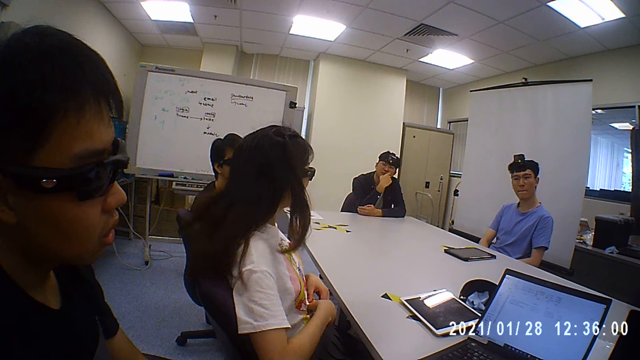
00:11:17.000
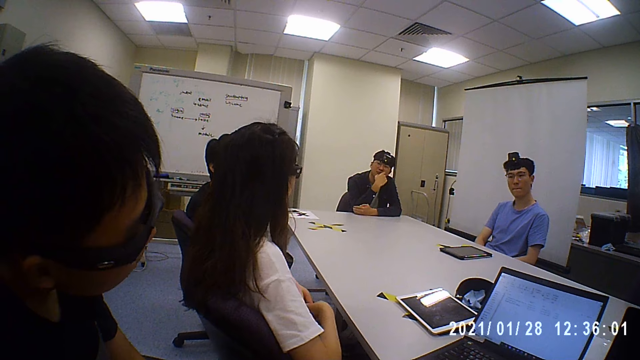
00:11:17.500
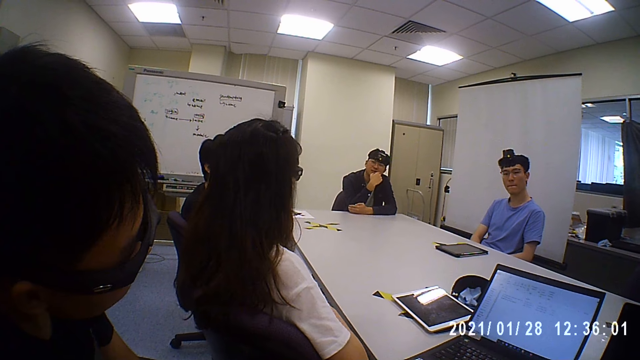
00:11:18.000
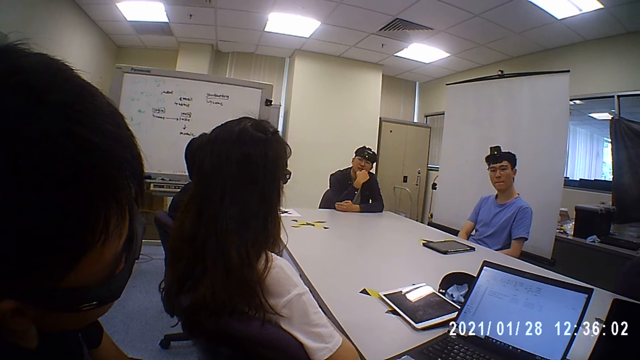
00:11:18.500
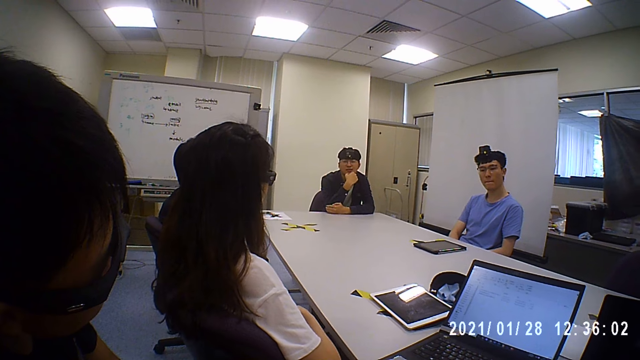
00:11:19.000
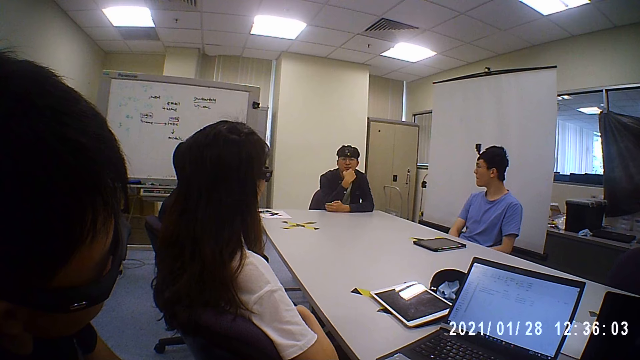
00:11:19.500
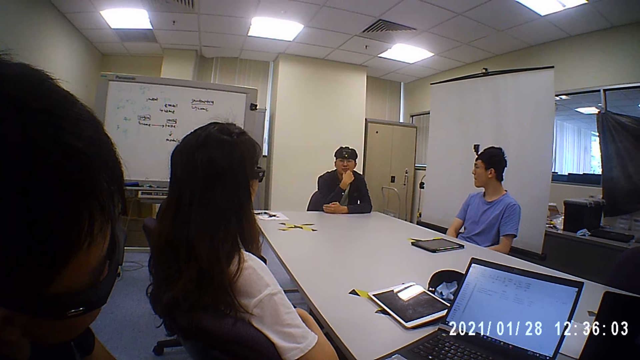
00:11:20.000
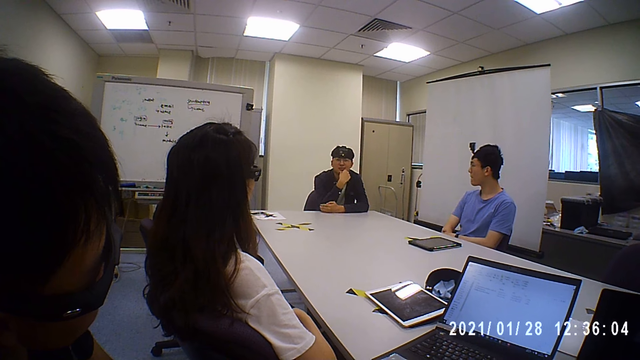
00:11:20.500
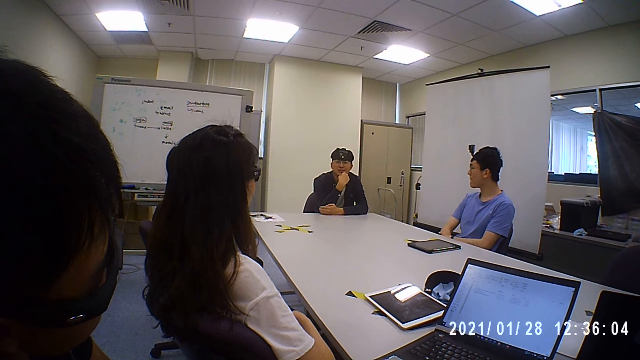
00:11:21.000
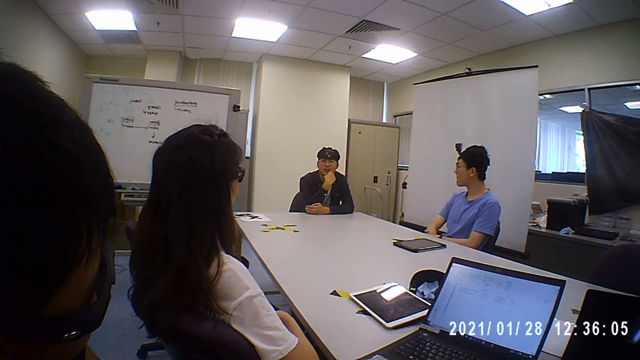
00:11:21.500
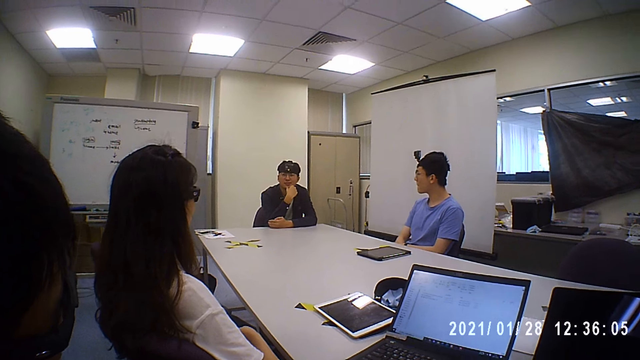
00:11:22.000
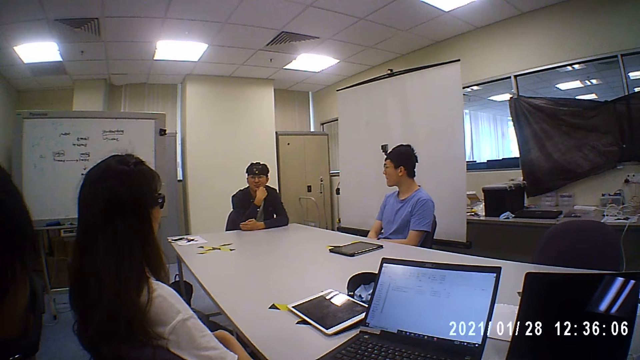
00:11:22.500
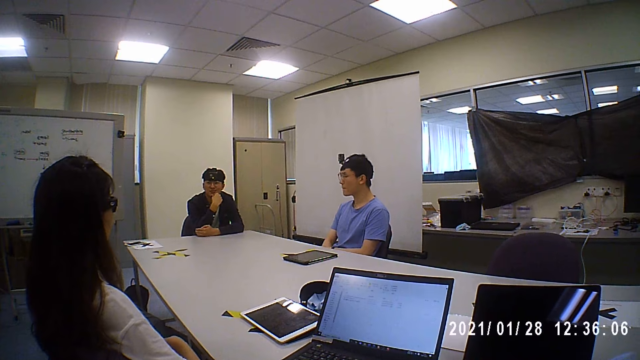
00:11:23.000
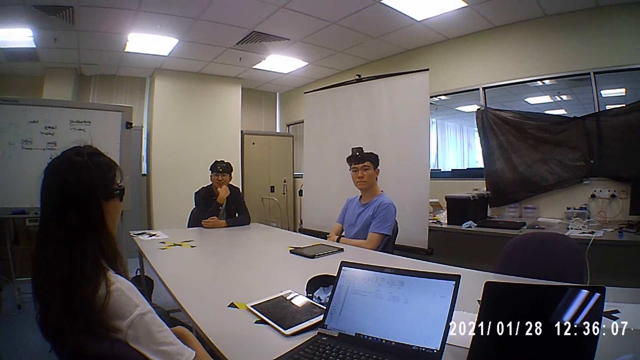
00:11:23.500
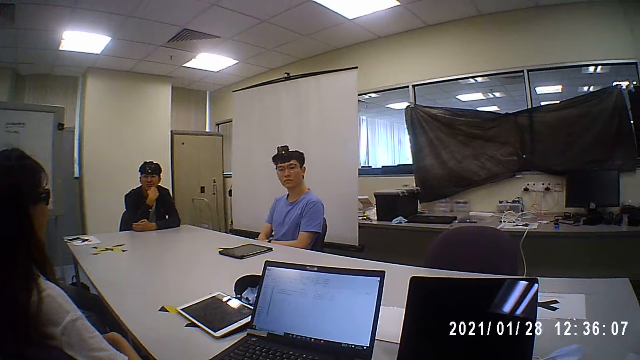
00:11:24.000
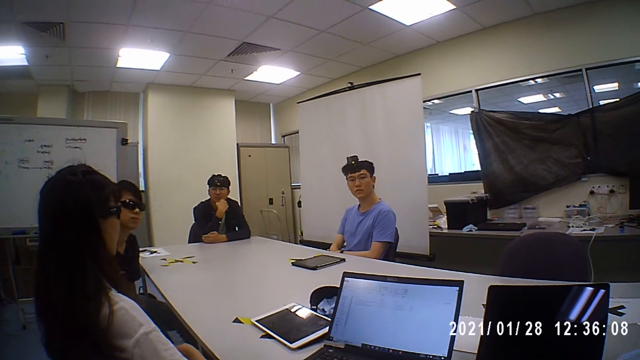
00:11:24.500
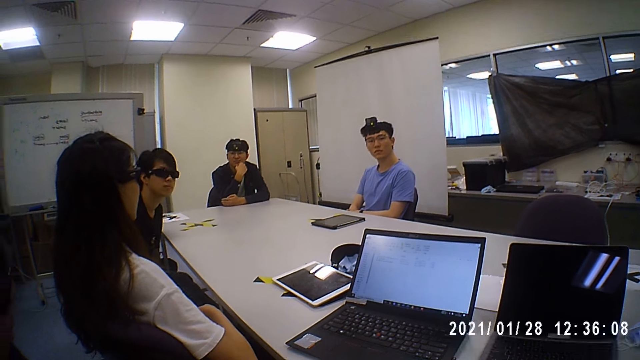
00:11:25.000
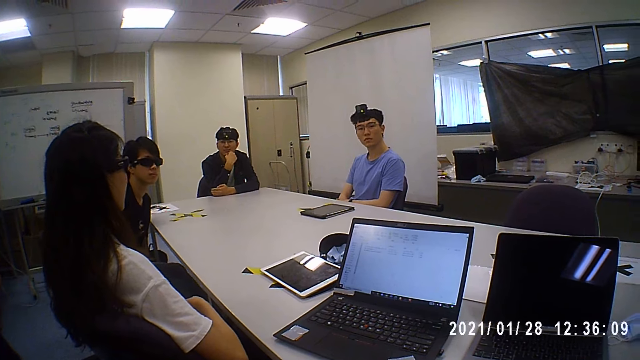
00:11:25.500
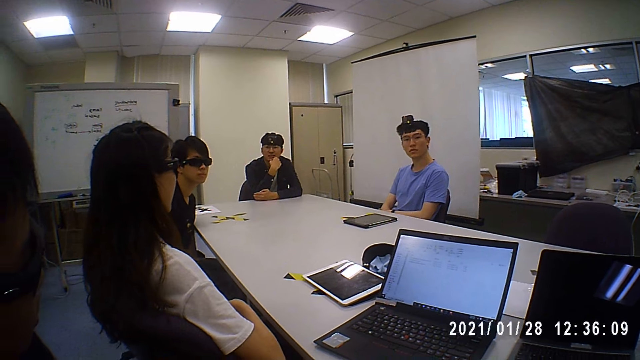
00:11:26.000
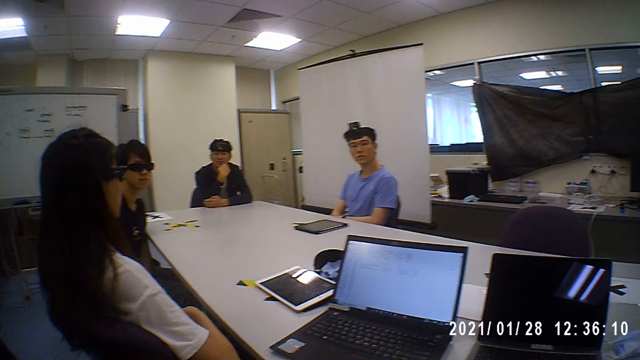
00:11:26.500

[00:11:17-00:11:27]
A man talks to the camera wearer. The camera wearer talks to the man.

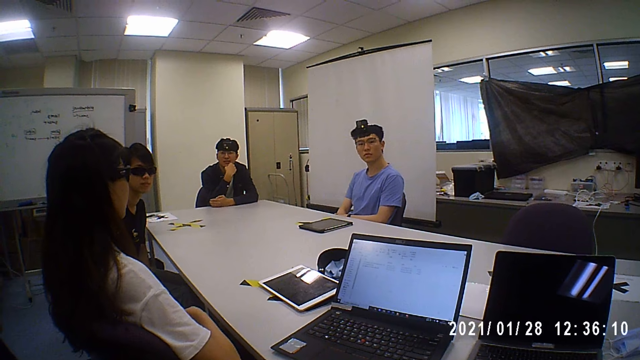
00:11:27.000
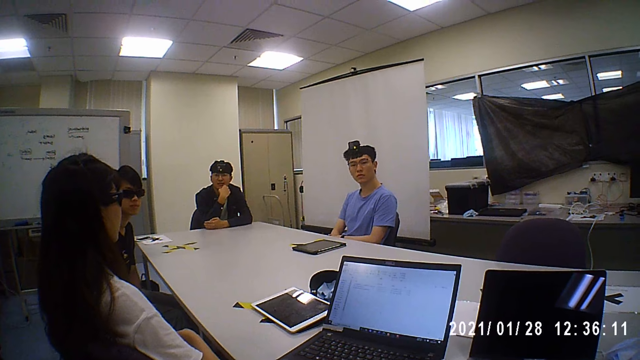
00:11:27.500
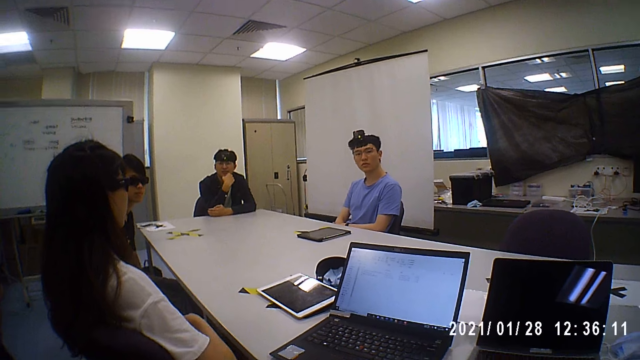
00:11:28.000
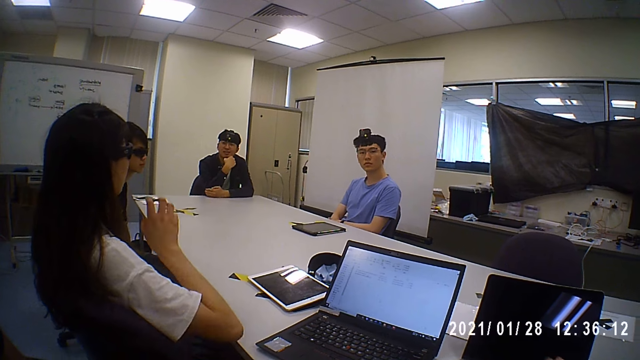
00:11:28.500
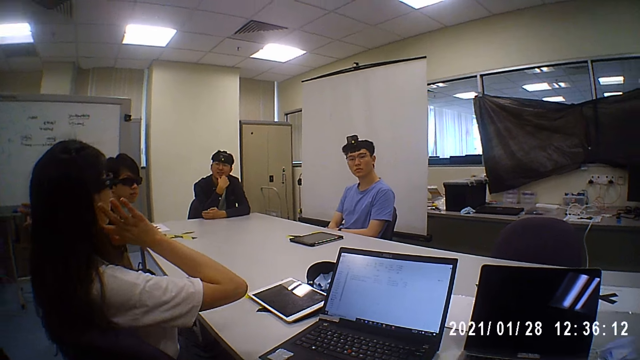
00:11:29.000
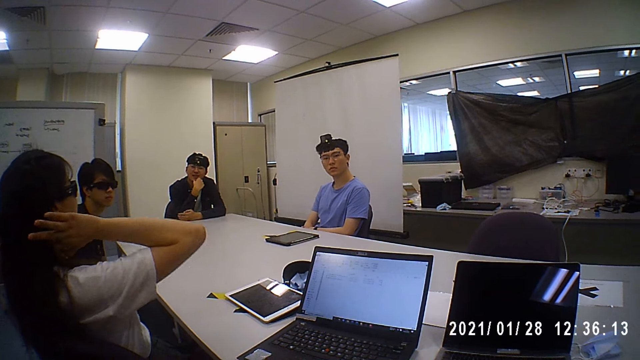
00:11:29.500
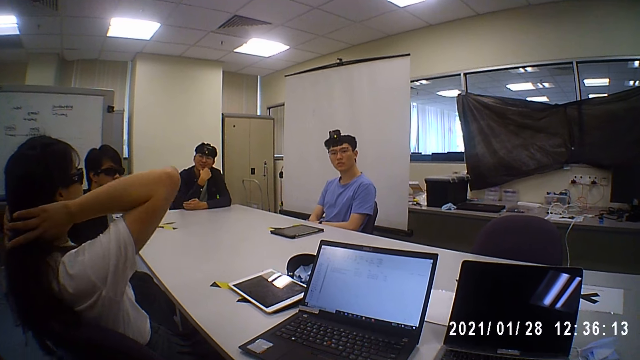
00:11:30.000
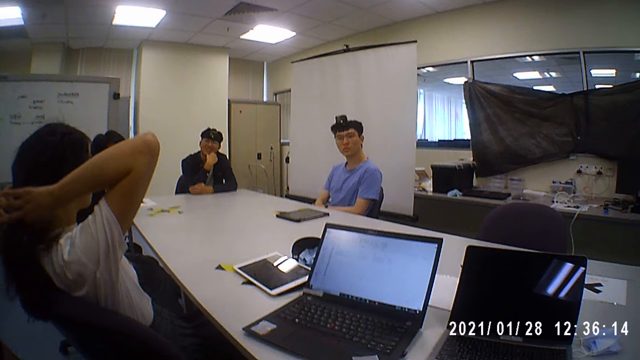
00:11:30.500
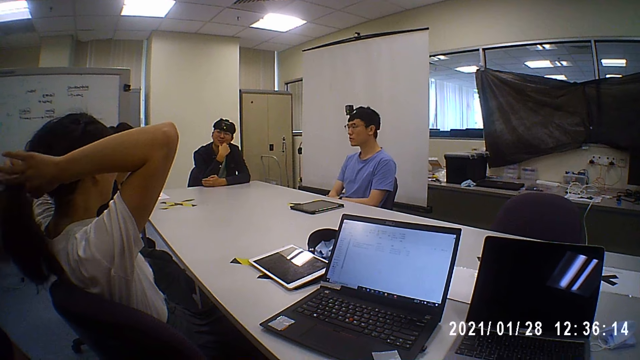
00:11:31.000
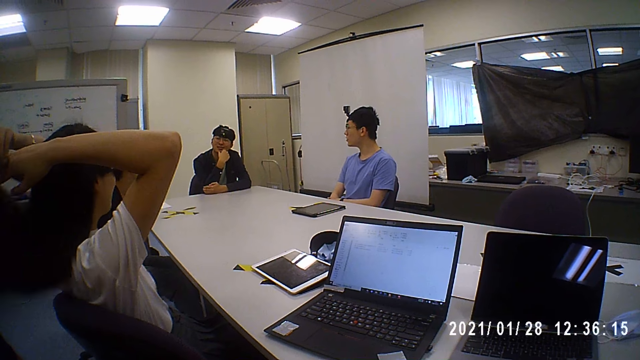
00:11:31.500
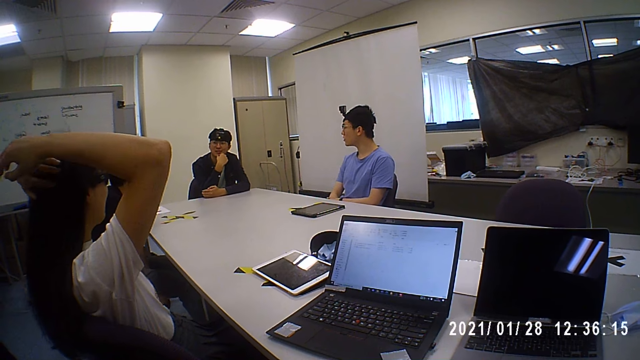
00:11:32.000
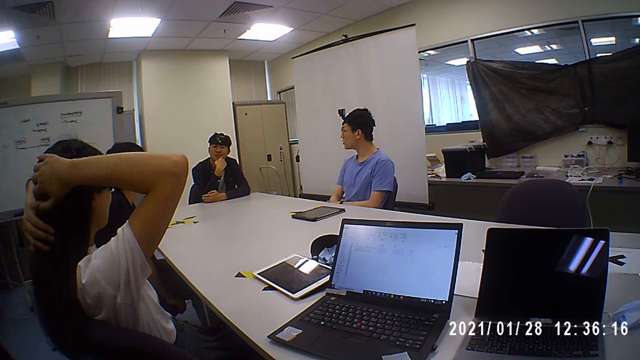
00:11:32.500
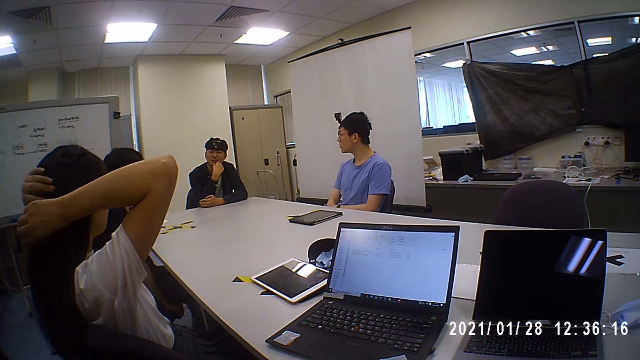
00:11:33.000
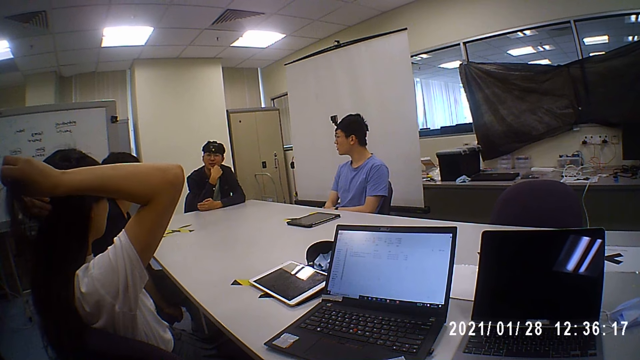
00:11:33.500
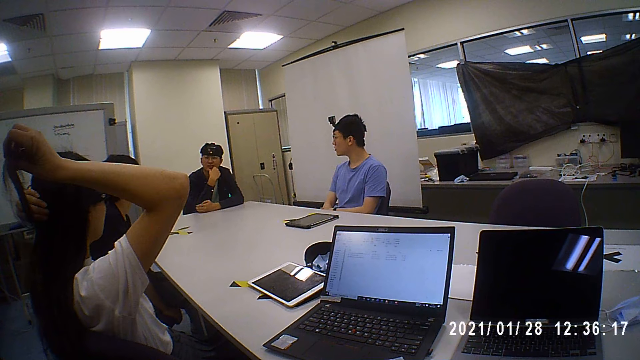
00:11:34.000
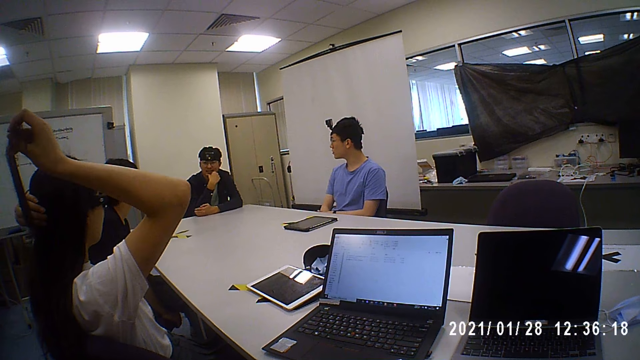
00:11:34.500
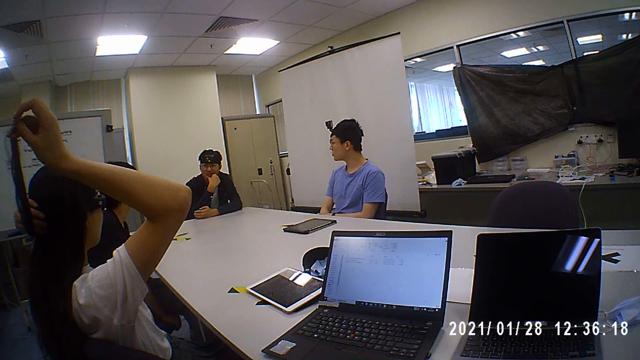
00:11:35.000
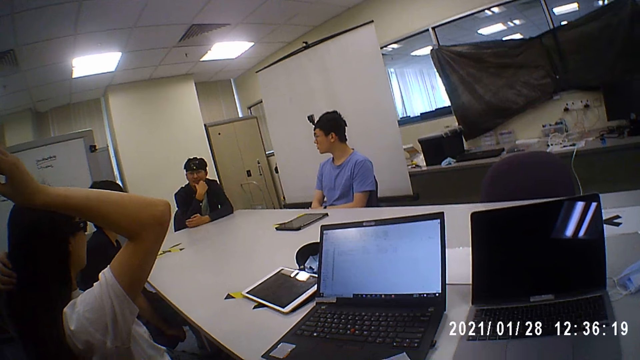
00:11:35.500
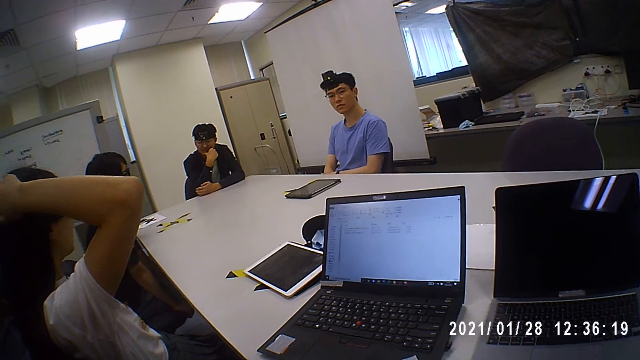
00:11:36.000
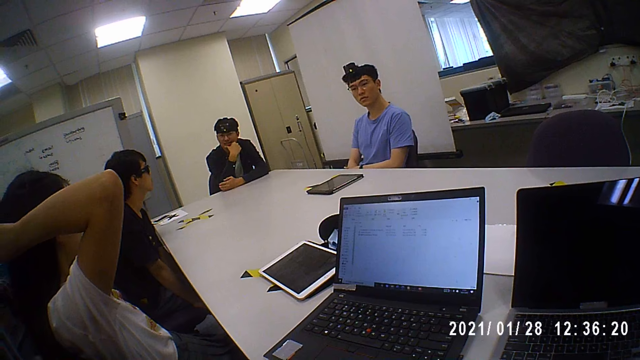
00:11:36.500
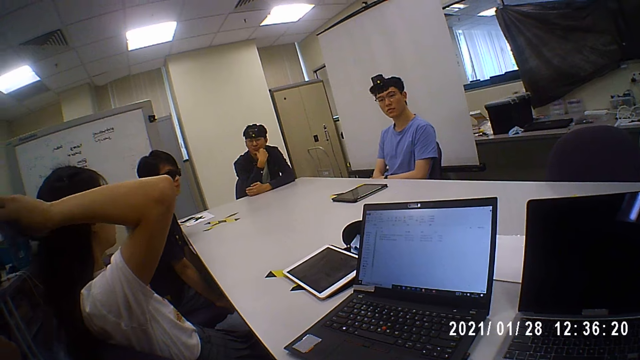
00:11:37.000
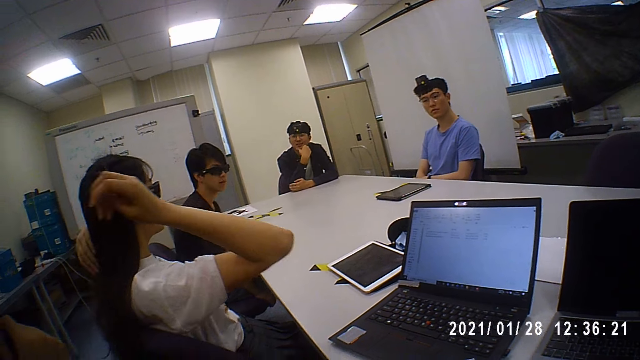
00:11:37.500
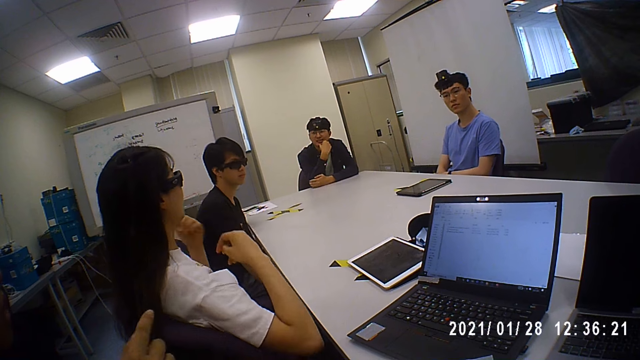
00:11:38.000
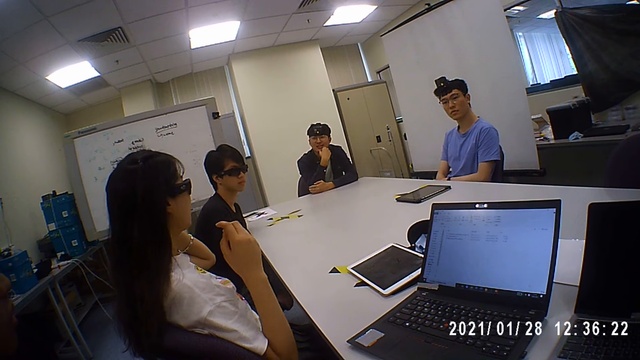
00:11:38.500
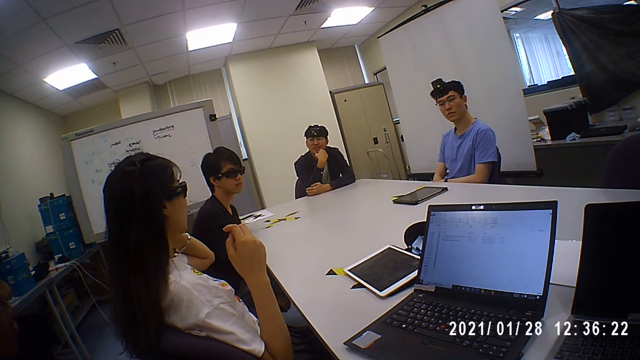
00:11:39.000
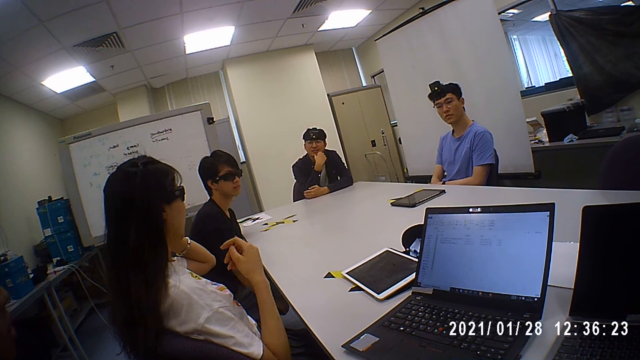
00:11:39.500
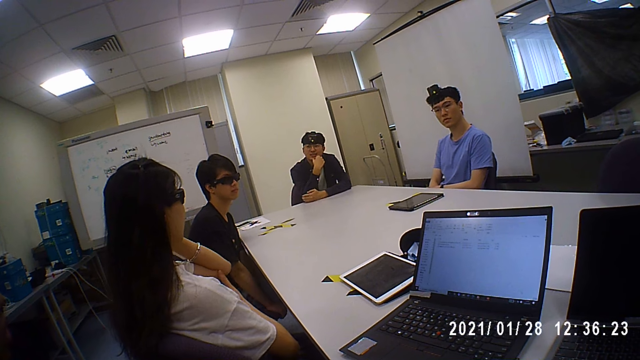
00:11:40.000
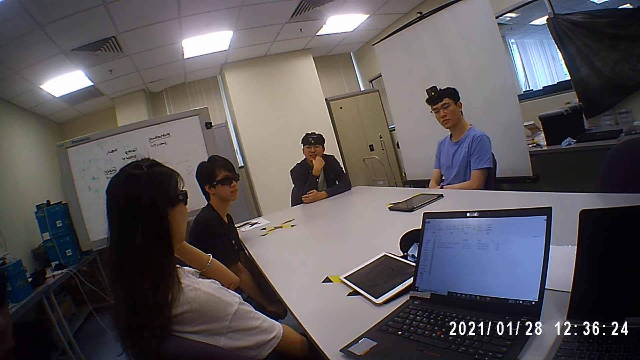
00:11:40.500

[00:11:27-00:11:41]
The woman adjusts her hair with both hands. A man talks to the camera wearer. The woman adjusts the pair of glasses on her face with her left hand.
